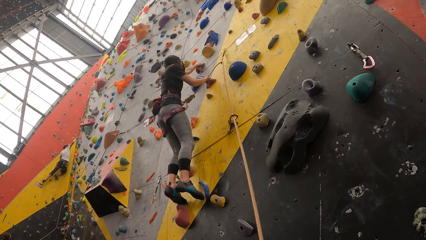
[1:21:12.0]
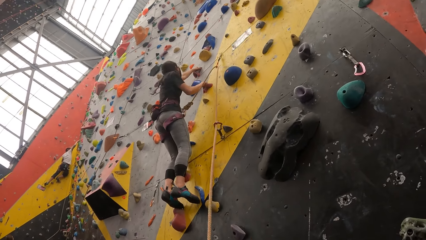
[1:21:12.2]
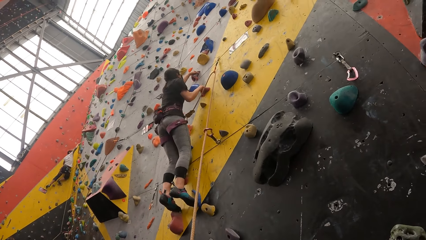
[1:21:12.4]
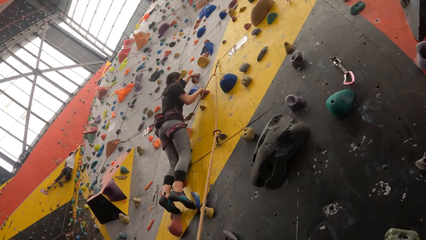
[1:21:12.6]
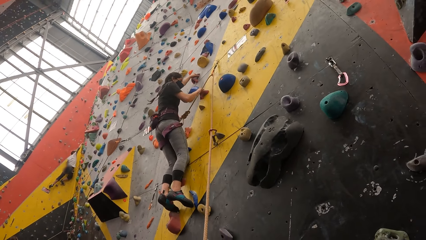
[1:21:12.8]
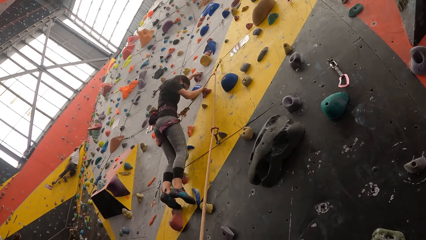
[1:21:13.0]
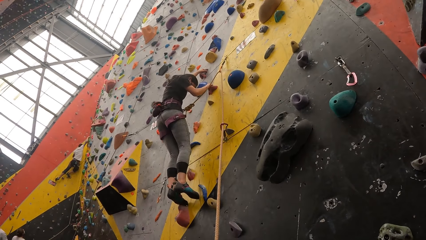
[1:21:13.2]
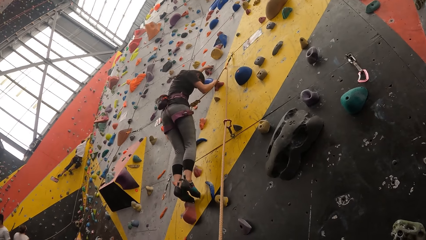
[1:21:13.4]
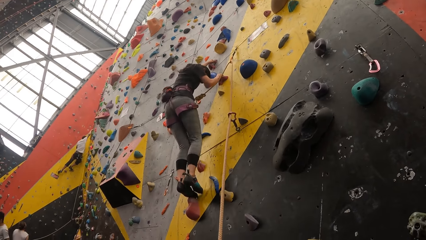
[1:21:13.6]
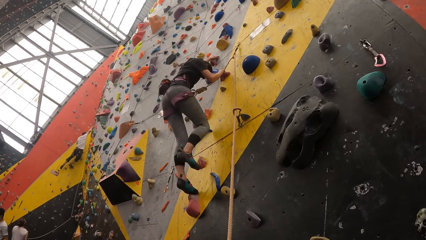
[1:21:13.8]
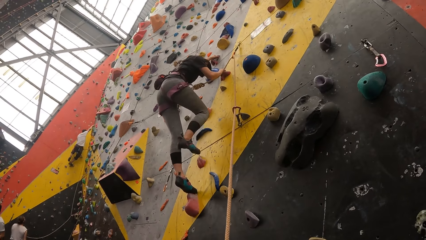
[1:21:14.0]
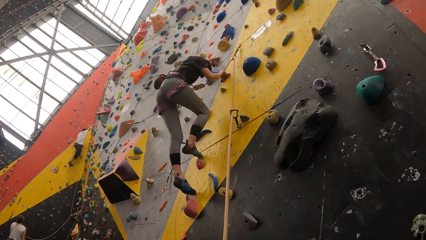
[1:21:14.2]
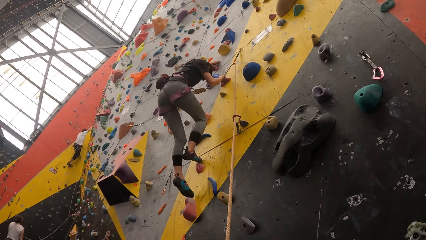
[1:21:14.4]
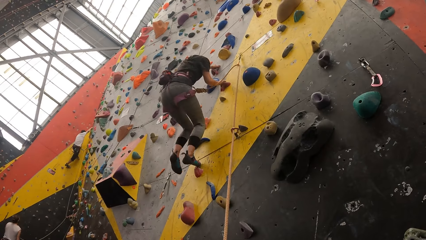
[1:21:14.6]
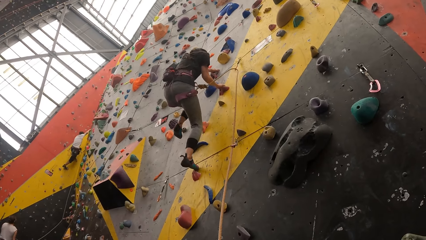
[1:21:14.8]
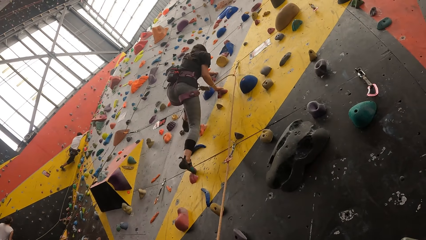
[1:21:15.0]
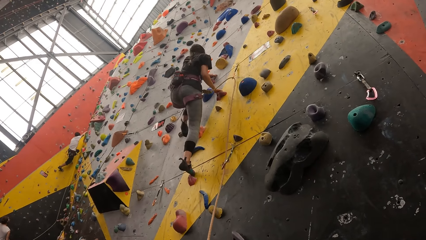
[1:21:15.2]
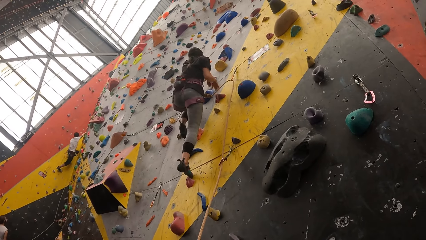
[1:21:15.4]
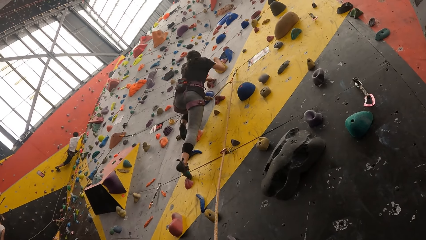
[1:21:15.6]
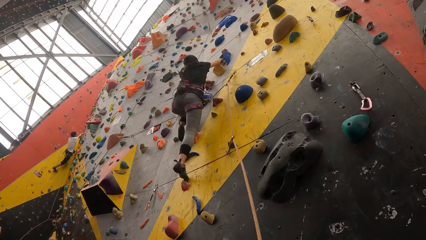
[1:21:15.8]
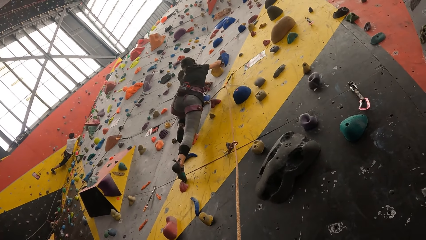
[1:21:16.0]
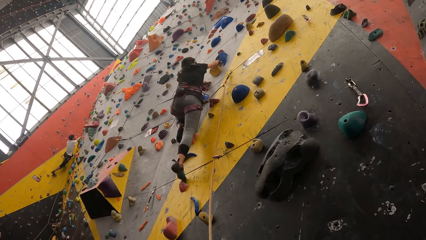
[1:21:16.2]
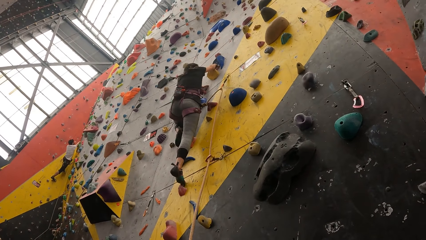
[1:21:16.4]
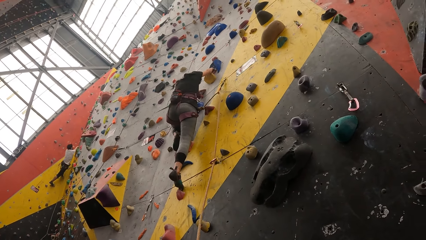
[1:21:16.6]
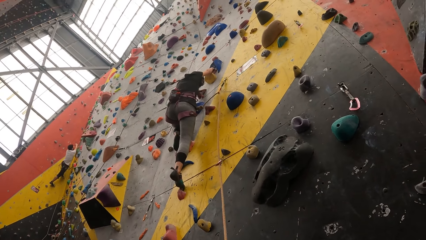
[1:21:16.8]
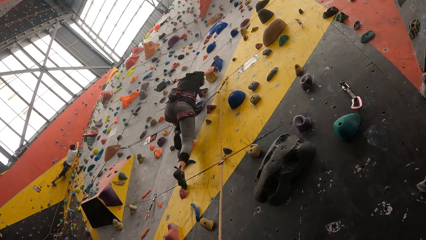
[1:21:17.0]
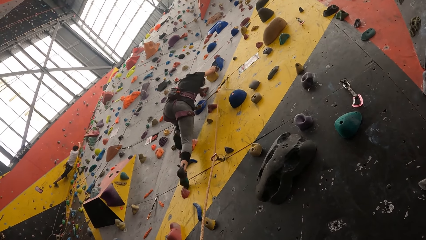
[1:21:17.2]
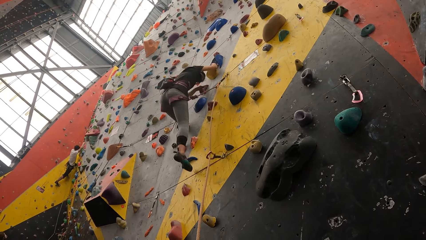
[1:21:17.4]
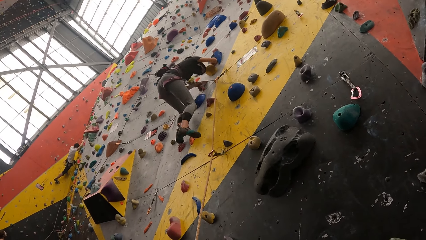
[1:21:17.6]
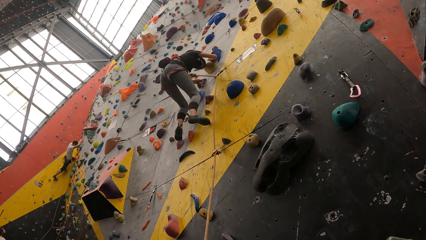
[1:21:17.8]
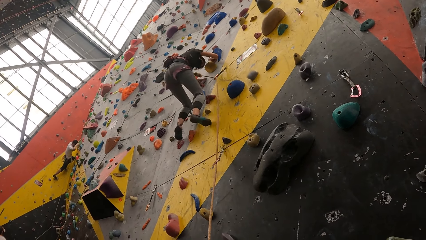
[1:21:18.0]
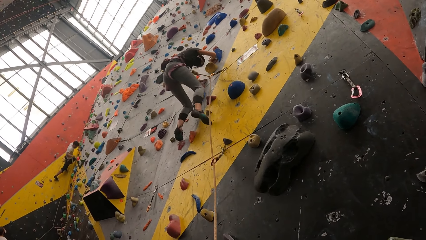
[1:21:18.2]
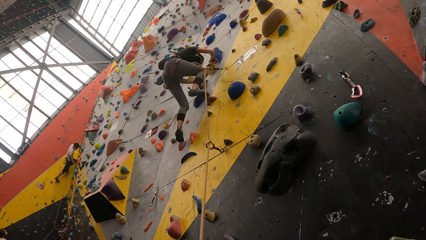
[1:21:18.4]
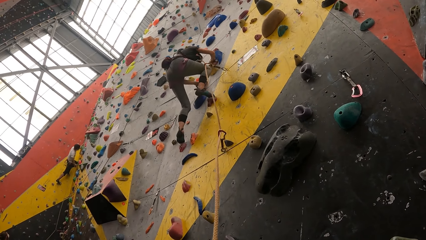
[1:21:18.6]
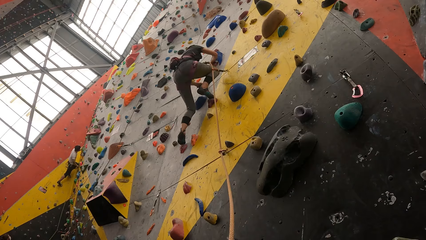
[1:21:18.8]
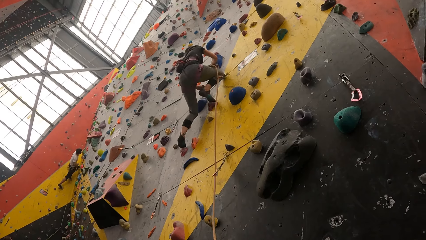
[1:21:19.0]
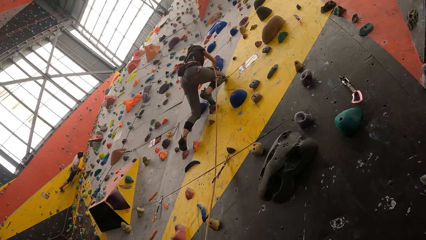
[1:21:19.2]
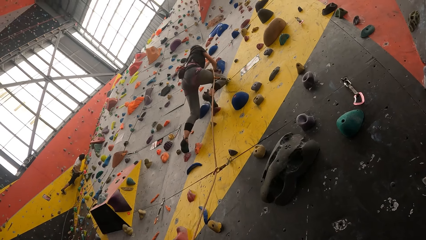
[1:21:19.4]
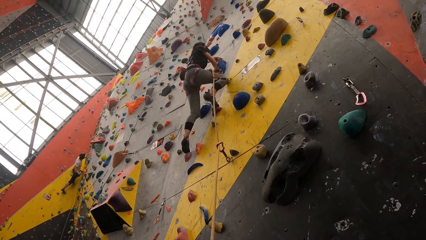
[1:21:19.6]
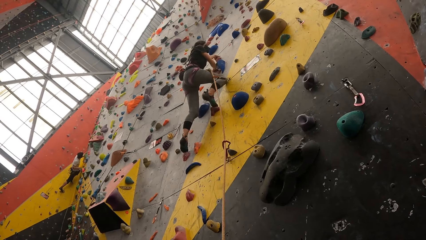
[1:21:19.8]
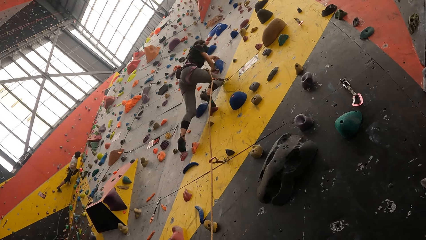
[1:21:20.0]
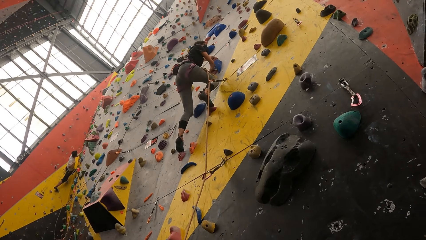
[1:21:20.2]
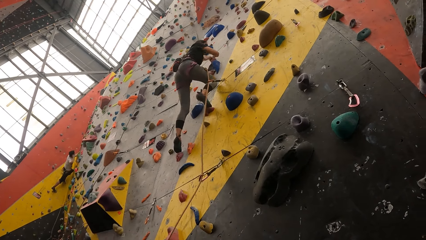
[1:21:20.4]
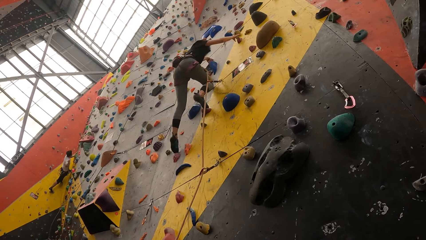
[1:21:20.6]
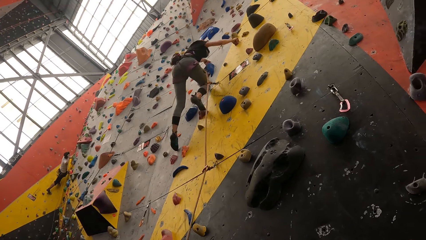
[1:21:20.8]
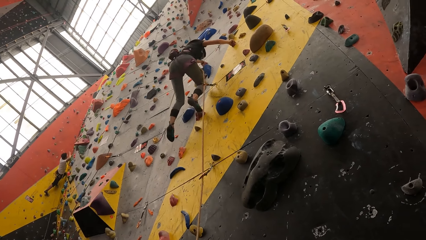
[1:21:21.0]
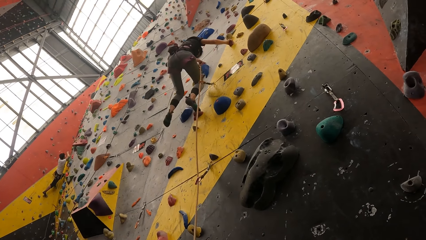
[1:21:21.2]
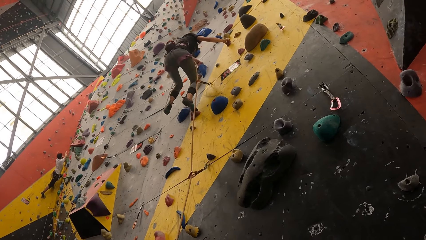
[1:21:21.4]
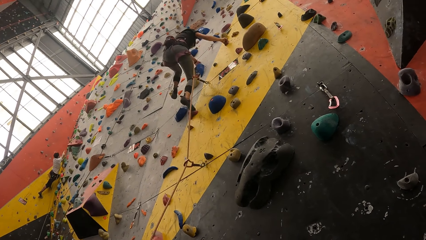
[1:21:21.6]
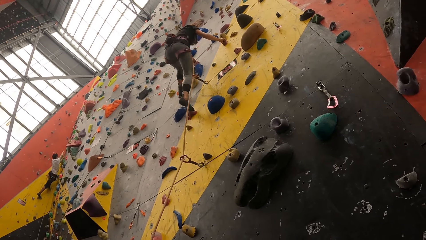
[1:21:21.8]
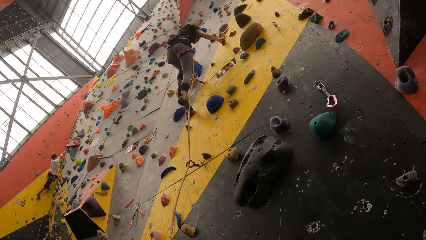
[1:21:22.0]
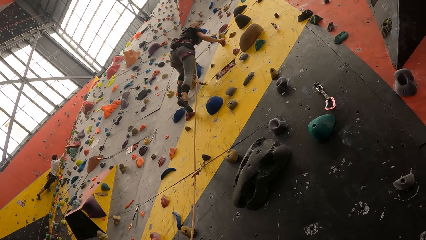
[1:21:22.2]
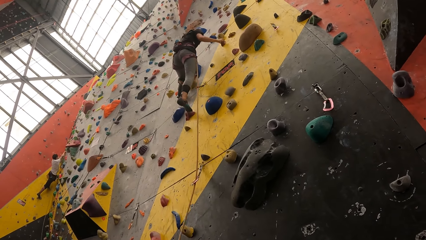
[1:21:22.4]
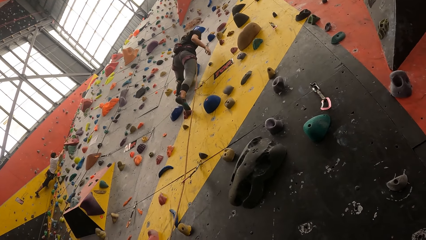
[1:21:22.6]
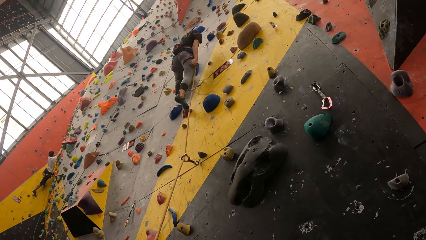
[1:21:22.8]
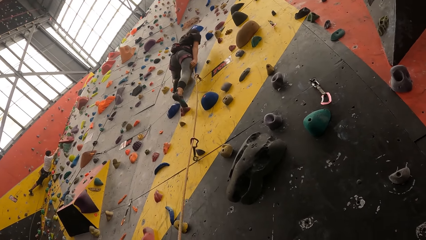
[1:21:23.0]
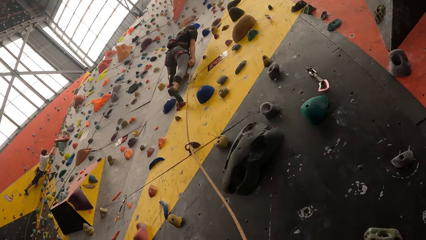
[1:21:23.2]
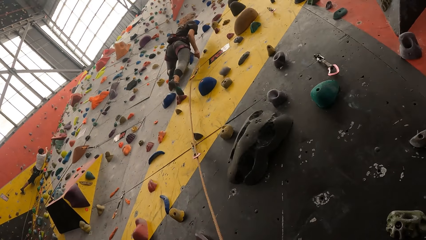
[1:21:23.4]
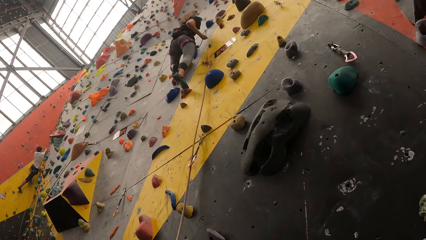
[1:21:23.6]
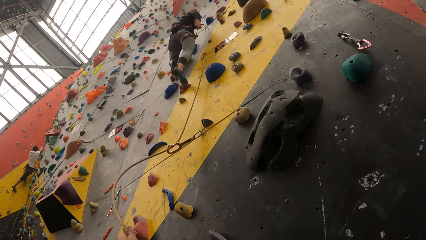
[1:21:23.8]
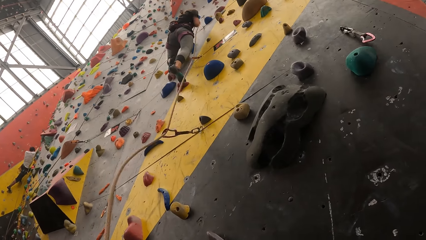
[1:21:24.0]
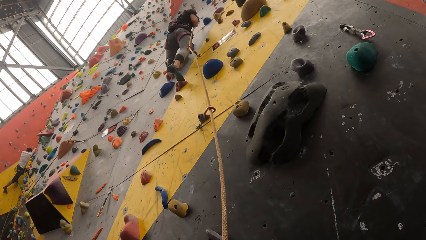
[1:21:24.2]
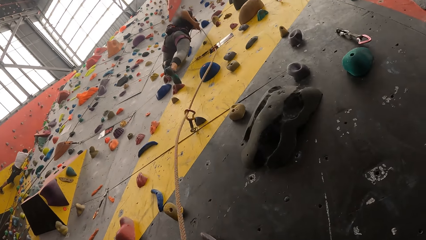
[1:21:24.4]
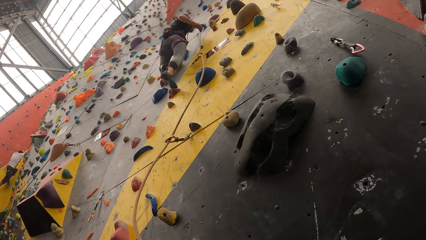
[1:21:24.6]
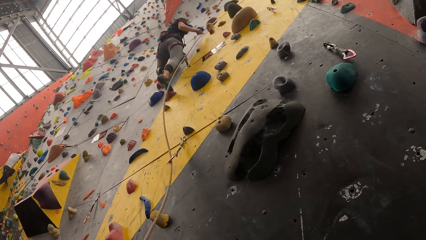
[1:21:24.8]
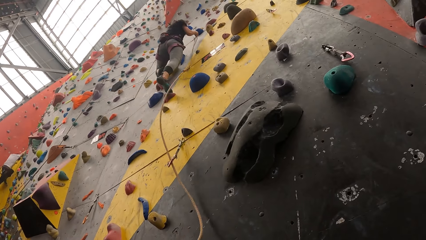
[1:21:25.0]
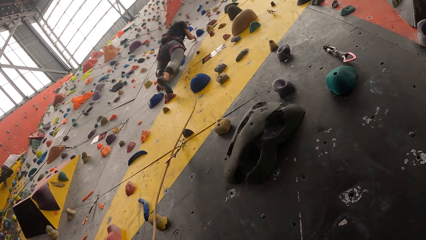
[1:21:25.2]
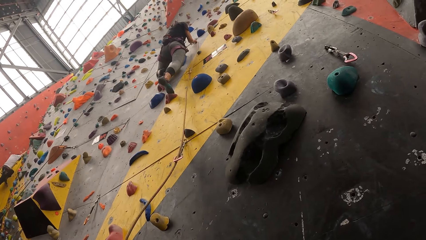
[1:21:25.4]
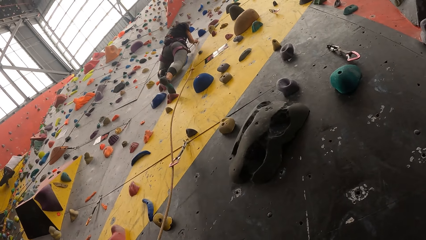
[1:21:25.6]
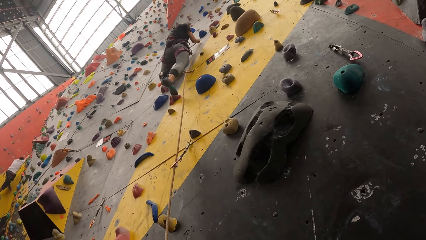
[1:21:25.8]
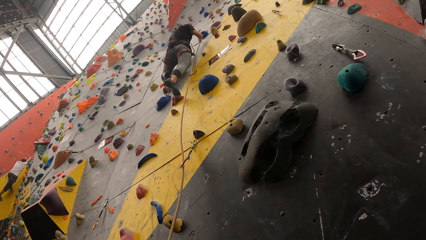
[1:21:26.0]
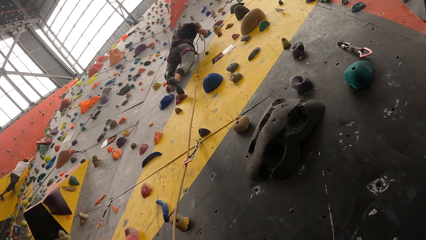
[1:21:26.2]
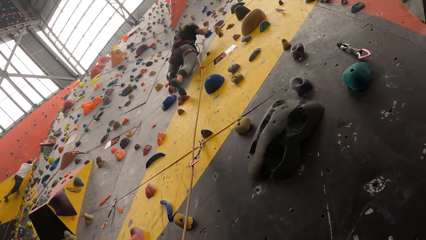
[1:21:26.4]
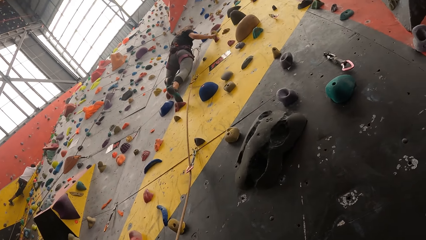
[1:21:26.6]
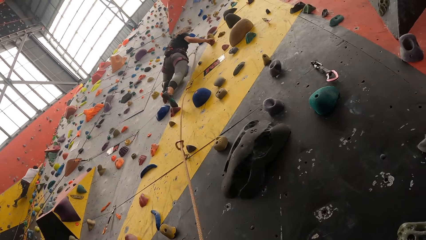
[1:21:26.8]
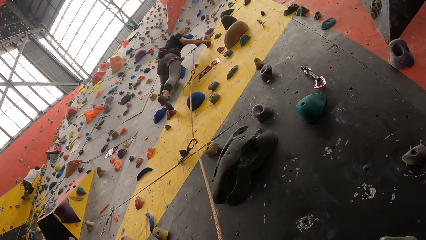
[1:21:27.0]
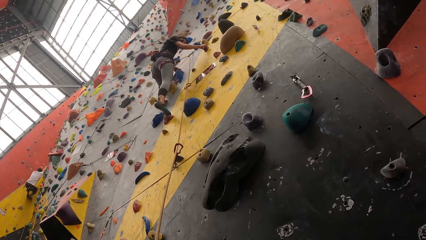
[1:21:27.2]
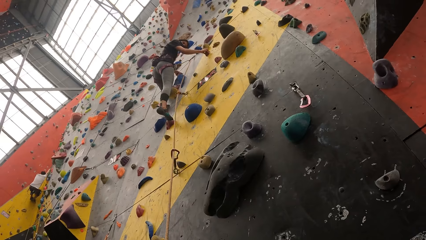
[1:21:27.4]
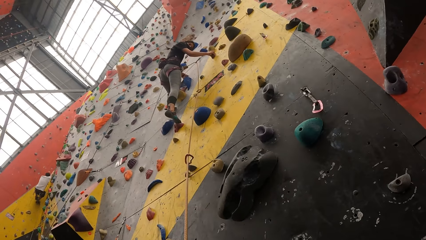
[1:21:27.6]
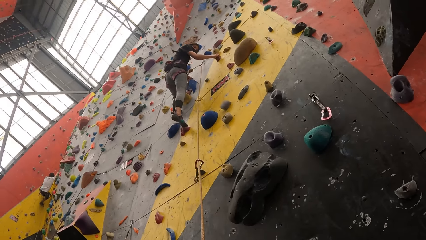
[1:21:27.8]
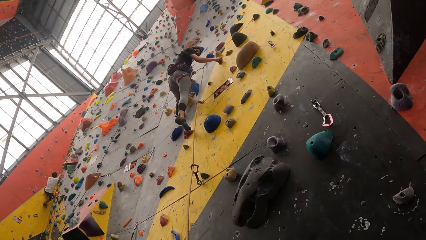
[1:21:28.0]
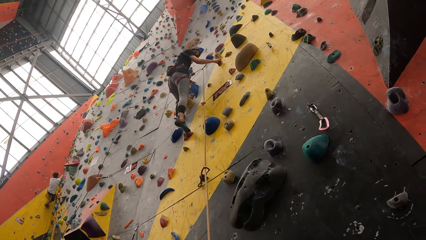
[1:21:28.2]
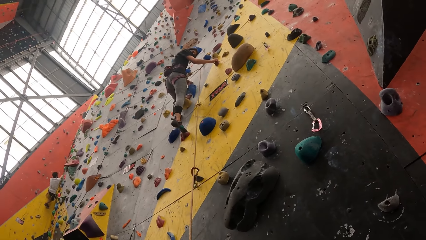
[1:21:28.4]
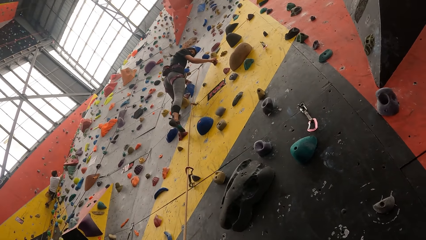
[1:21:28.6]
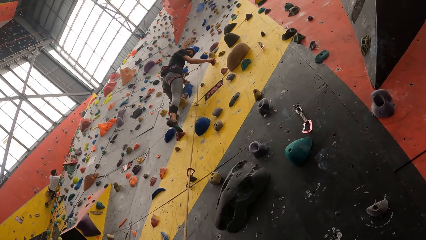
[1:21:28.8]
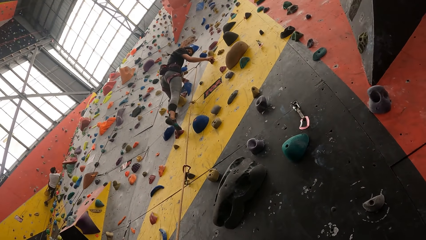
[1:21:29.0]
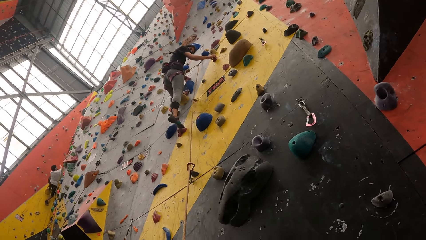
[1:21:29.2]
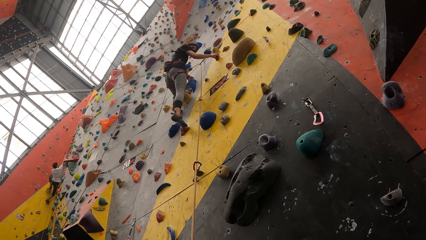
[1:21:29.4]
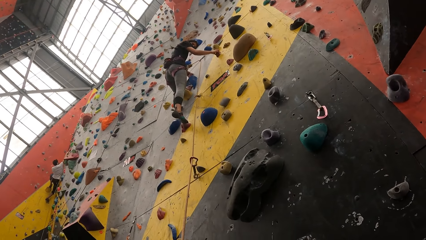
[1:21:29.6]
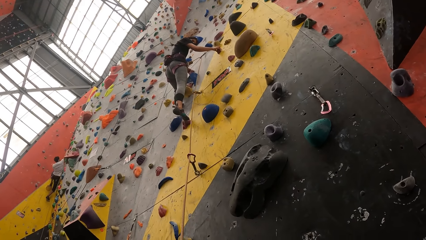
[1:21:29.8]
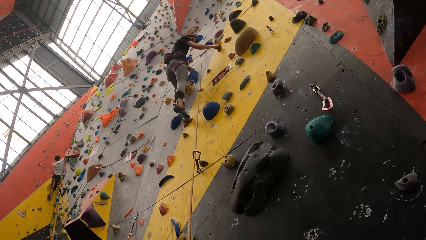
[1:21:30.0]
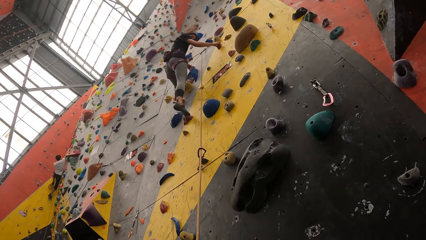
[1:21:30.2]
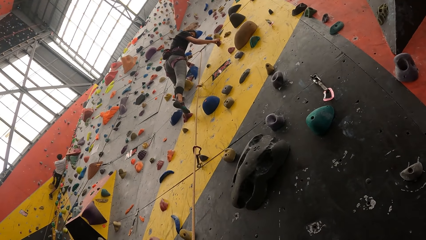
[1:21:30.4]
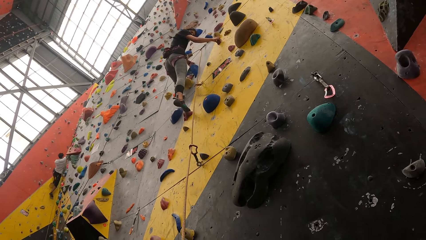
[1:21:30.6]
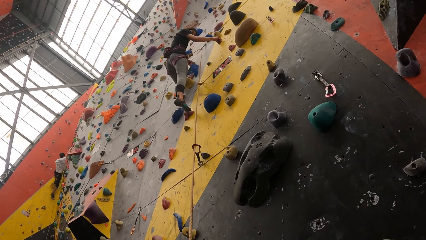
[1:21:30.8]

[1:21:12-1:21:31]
The camera wearer looks around. A person holds the rope with the right hand and ties the rope on the hook.
